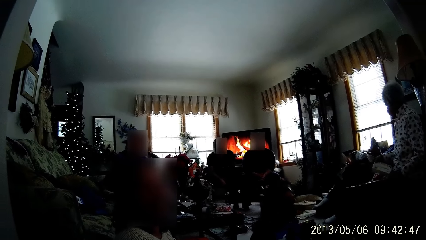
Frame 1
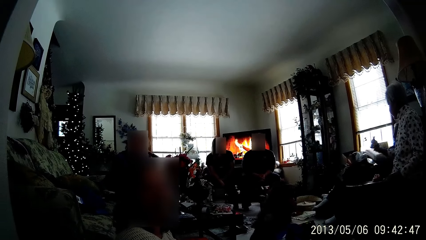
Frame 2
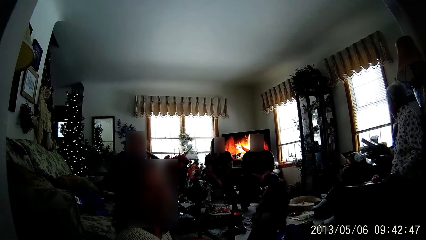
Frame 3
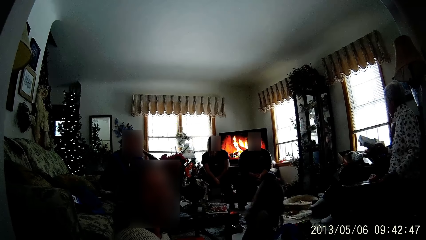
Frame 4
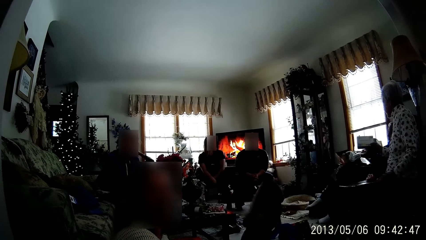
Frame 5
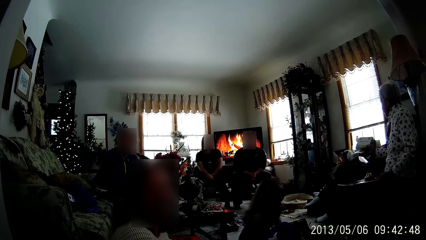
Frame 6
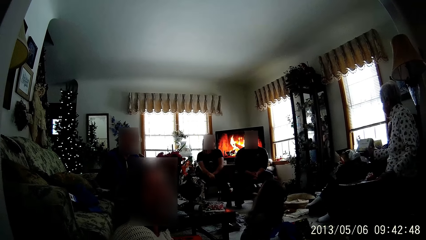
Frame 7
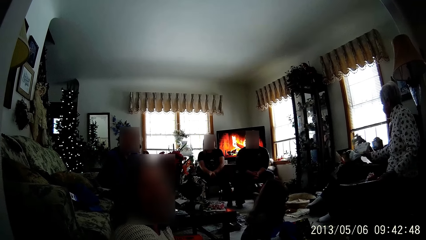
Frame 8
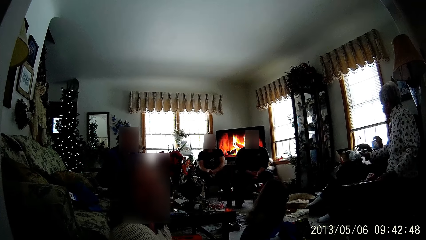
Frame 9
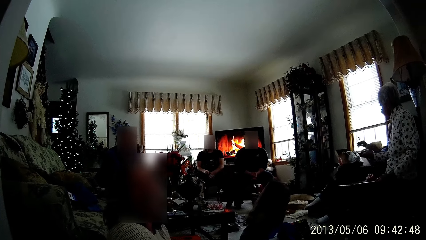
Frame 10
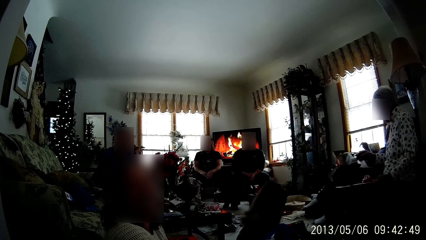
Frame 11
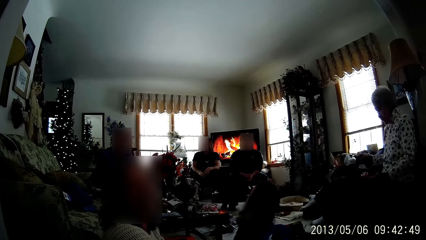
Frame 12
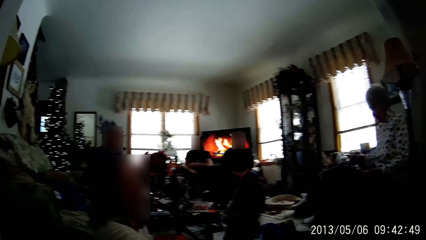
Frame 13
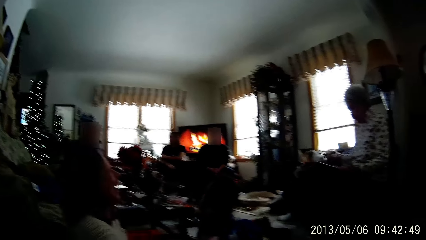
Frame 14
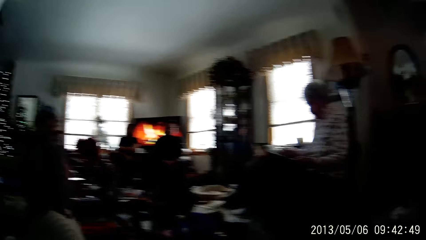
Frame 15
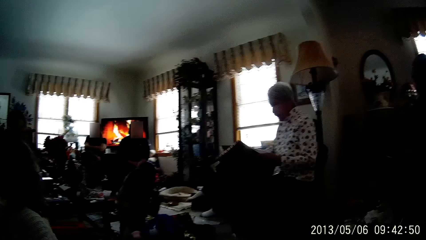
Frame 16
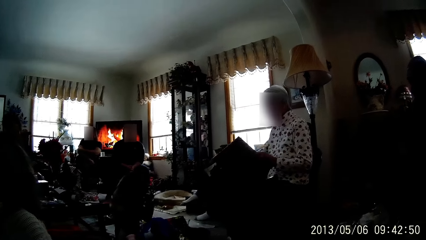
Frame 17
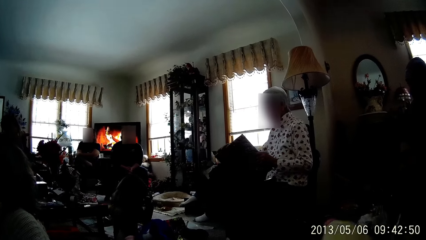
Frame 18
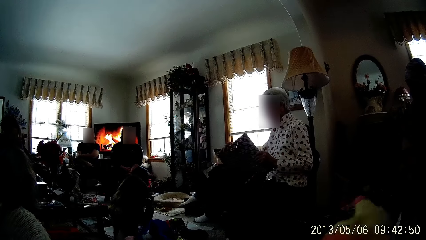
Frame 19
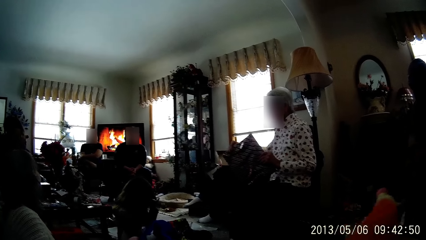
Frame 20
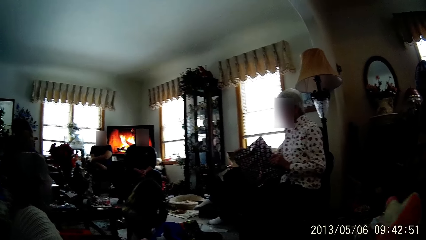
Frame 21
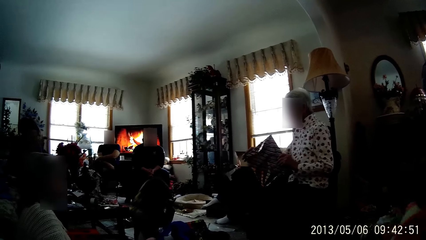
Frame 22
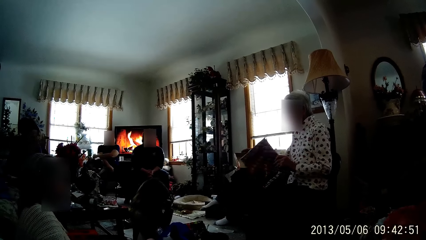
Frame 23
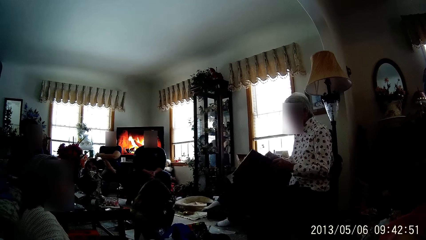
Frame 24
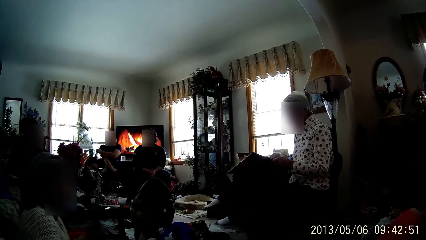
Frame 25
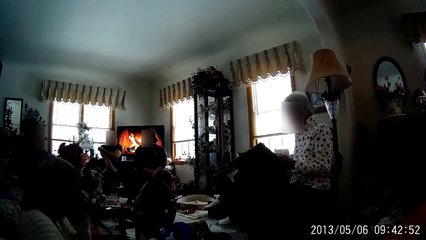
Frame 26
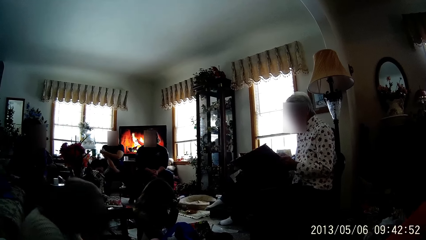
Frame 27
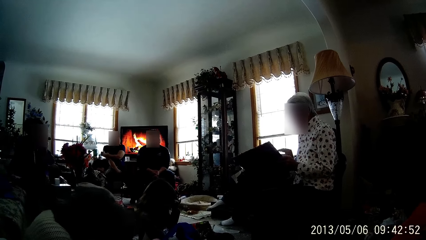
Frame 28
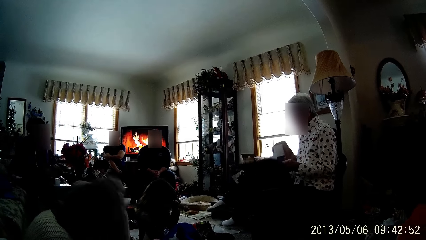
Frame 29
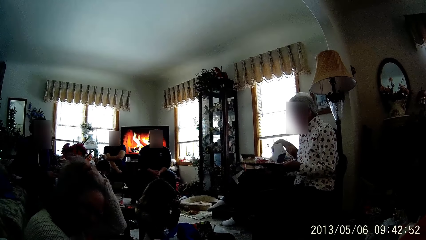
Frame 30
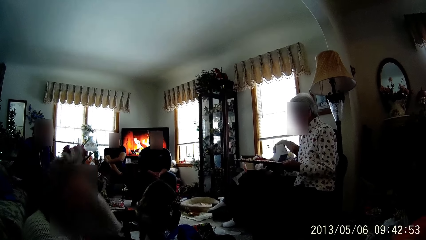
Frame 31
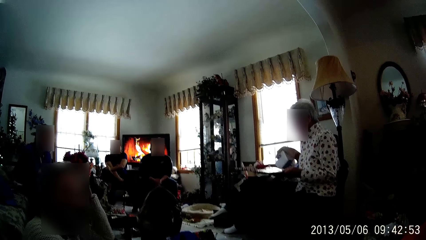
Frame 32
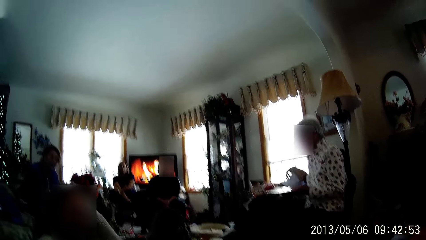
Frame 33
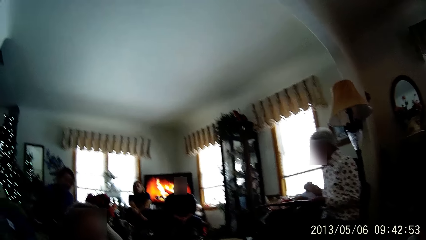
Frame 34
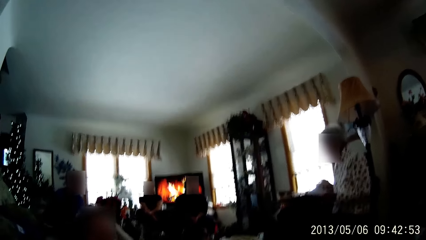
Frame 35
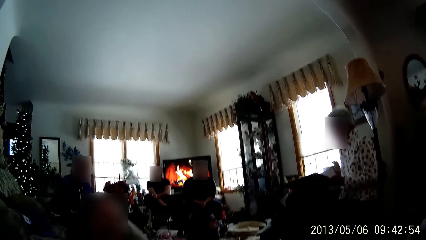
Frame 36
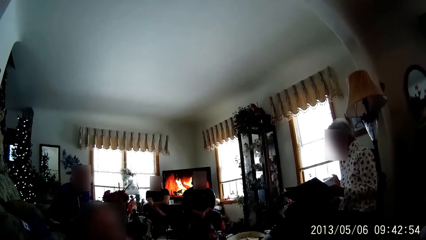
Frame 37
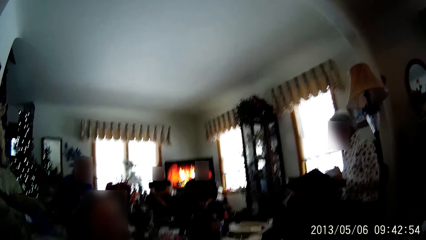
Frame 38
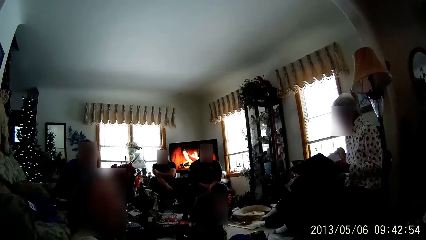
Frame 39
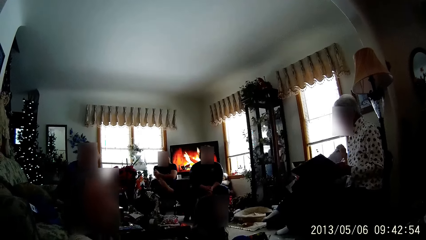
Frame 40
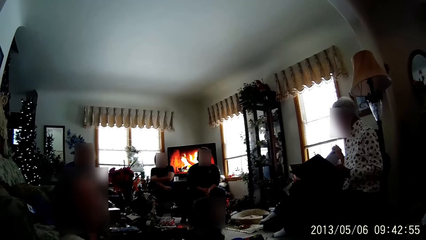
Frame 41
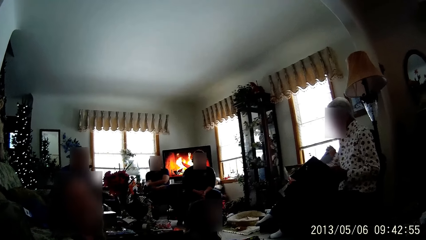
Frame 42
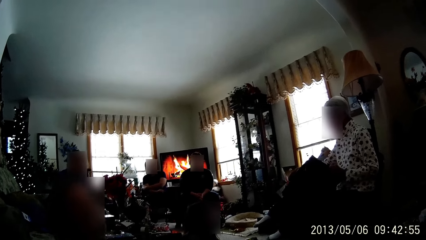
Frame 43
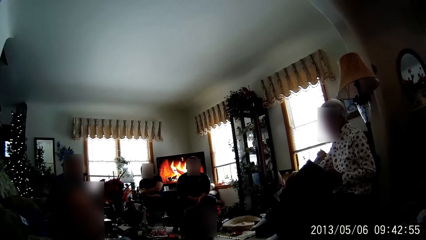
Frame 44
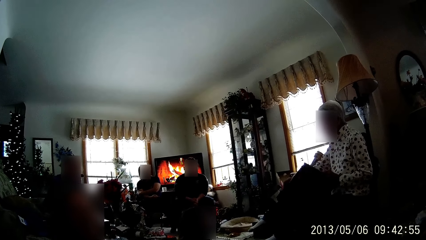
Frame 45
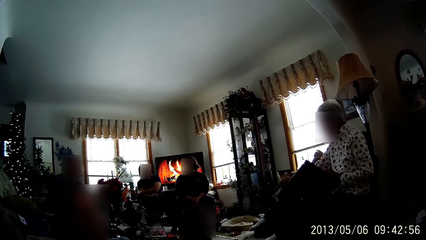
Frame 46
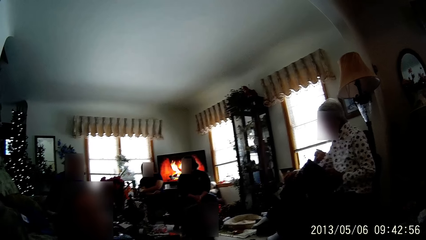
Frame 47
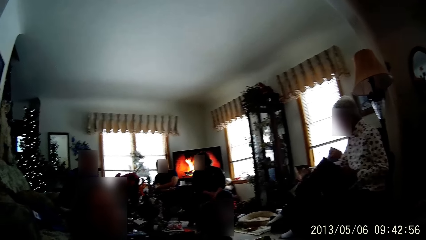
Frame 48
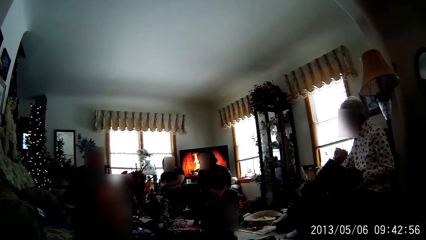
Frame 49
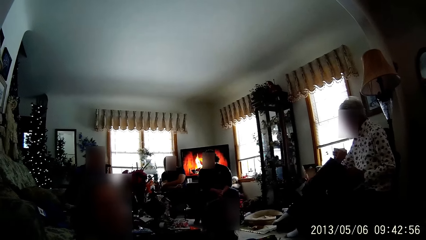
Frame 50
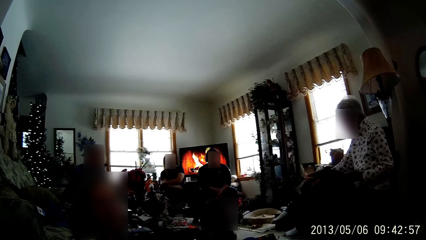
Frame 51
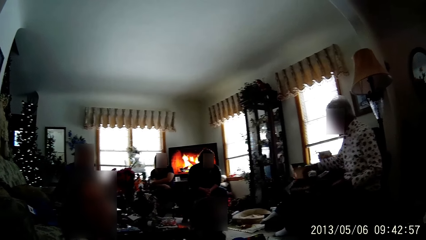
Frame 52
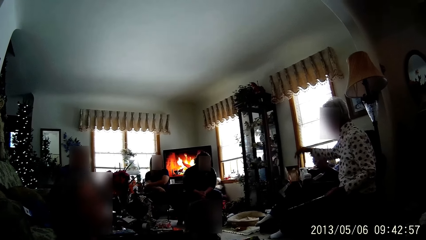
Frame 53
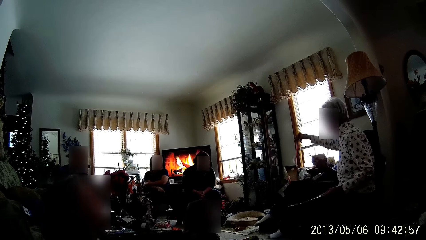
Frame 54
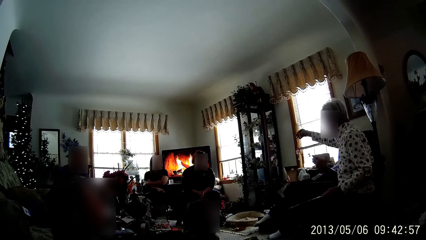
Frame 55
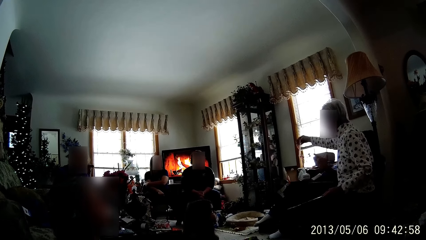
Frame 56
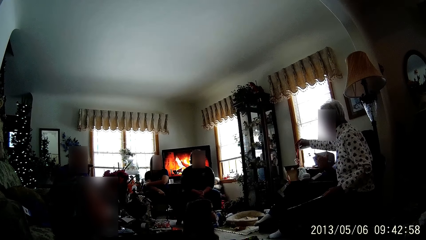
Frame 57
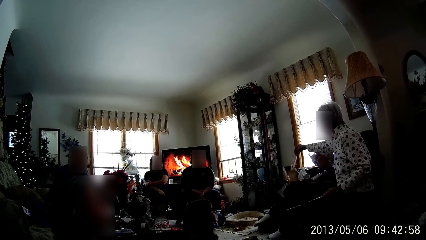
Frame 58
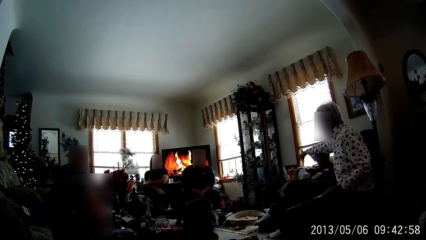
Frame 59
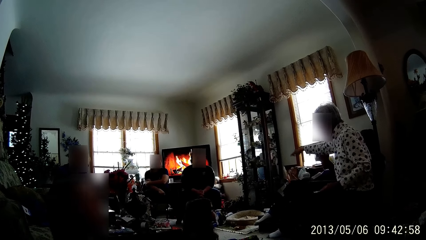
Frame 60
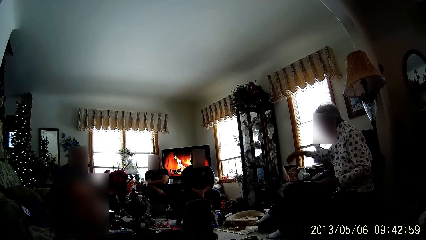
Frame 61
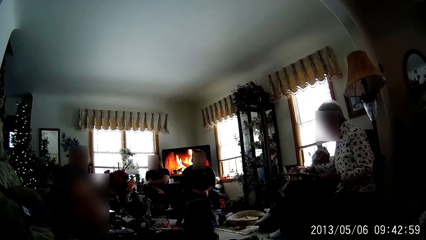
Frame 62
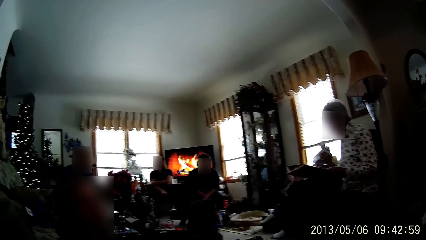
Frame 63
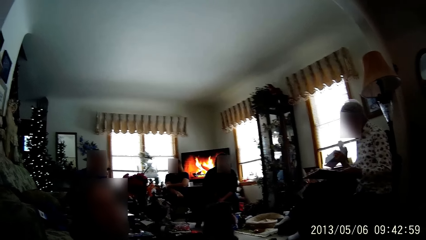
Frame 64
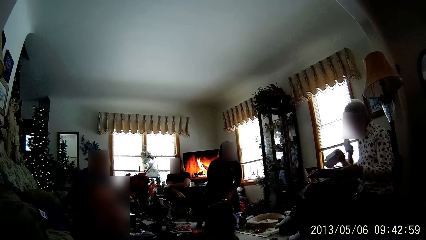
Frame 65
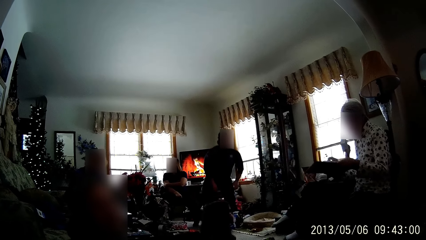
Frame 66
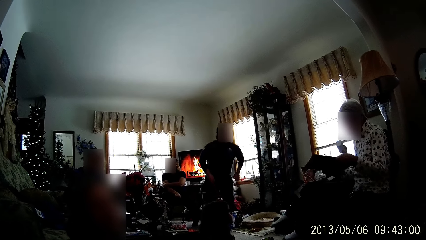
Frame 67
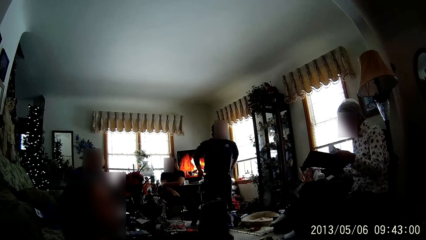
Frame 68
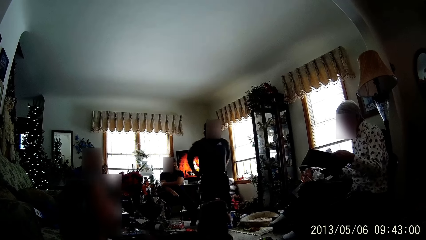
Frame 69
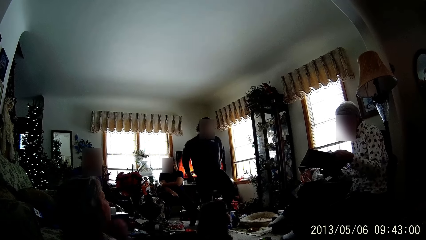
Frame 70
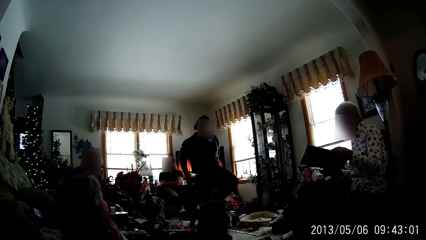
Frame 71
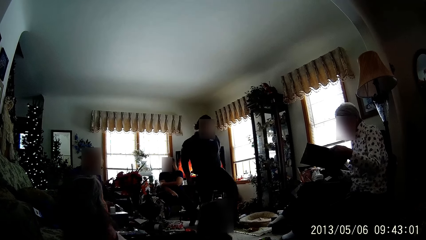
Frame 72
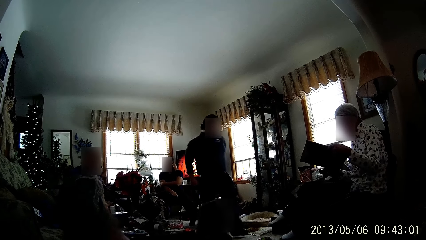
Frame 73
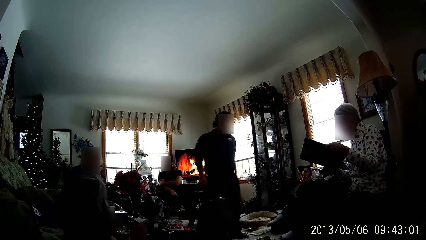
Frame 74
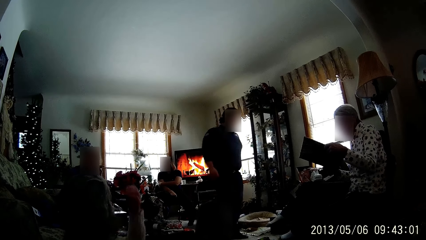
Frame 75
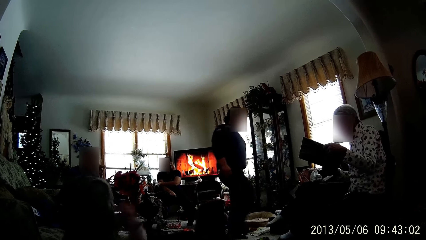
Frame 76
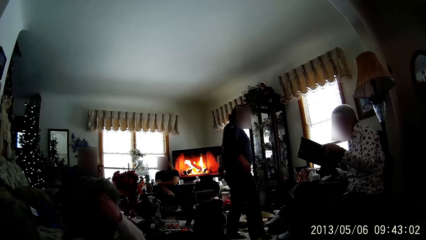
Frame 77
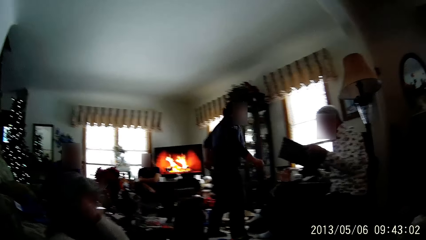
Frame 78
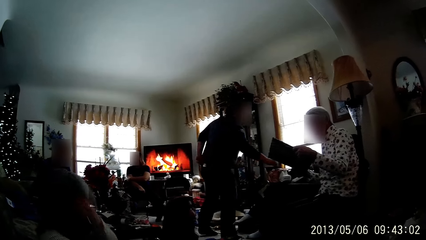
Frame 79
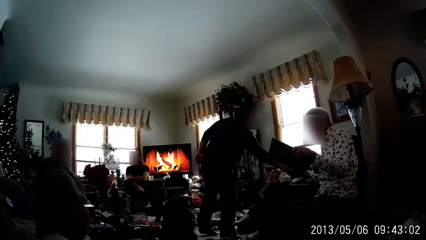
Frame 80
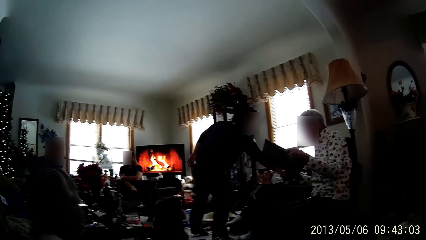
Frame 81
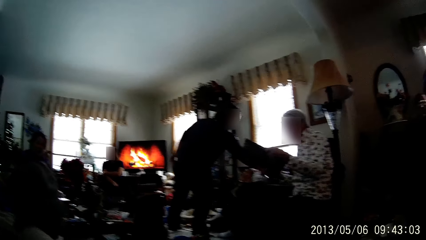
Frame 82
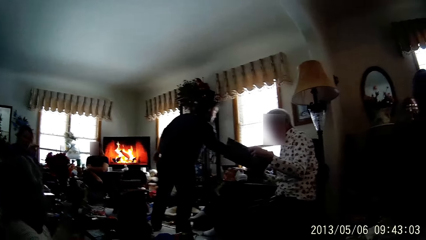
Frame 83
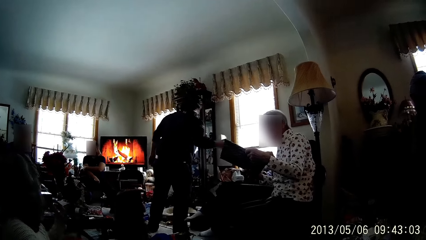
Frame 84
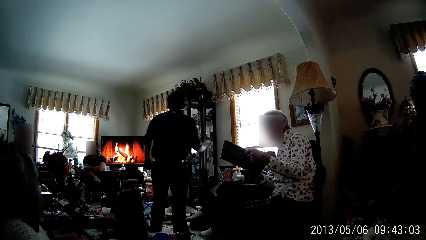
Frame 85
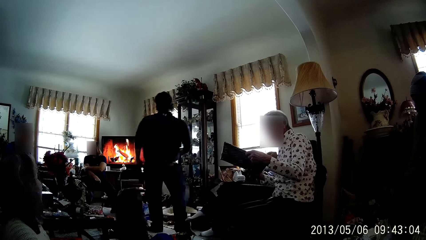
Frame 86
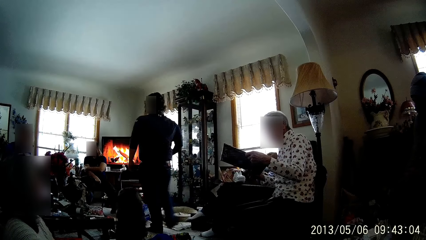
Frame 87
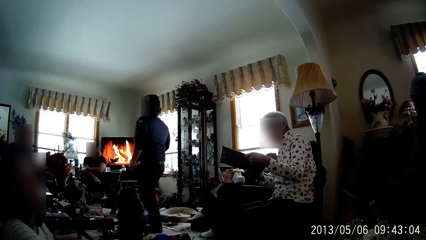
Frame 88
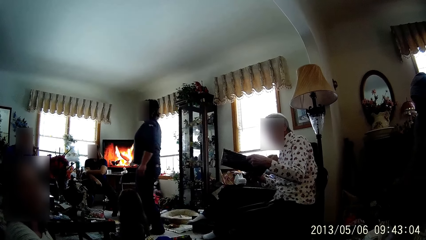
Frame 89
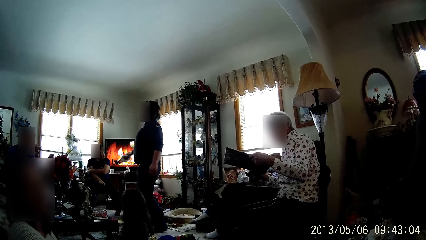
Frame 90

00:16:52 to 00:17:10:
The camera wearer looks around in the room. The woman passes the gift to the man with her right hand and unwraps a wrapped gift in her left hand with her right hand. A person straightens the hair. The camera wearer looks around in the room. The woman throws a rope from the wrapped gift in a carton with her right hand. Another person puts the rope on the table. Another man walks in the room. The other man takes the gift or box from the table with his right hand.
